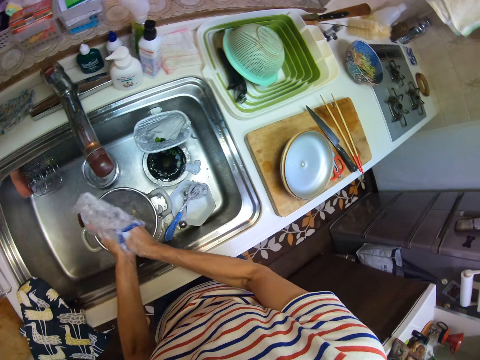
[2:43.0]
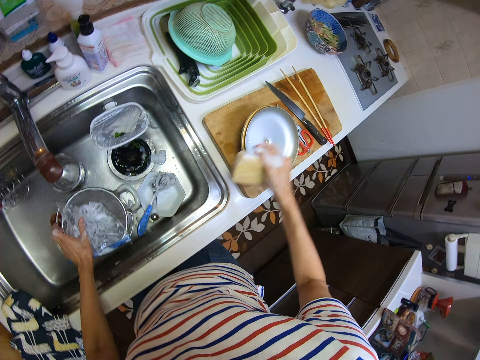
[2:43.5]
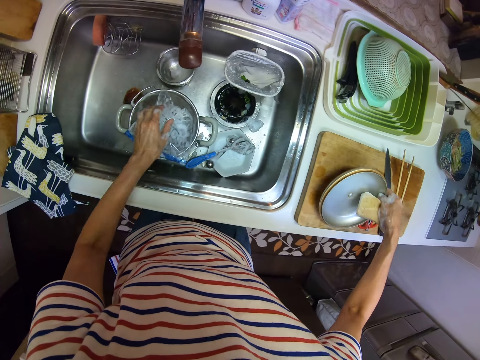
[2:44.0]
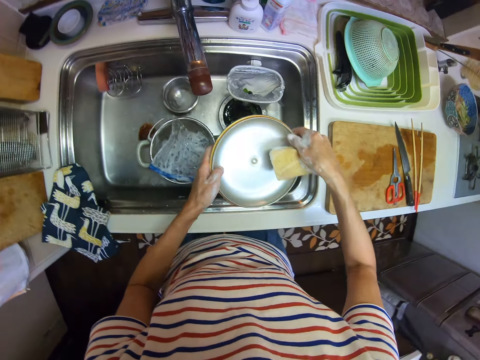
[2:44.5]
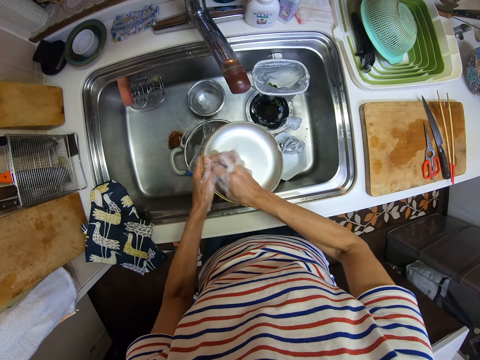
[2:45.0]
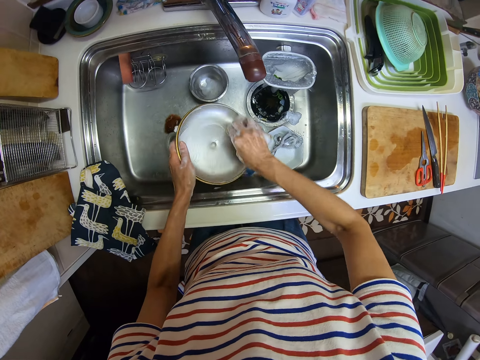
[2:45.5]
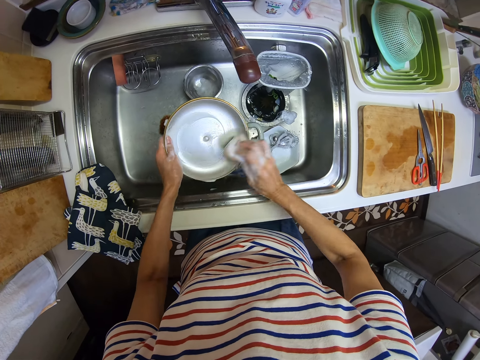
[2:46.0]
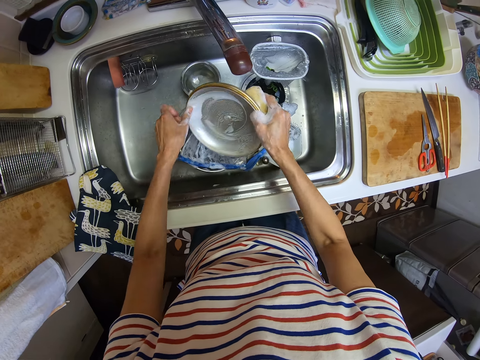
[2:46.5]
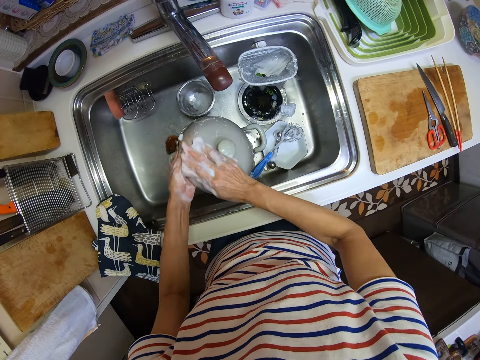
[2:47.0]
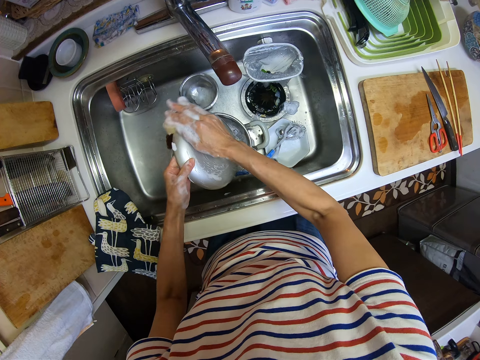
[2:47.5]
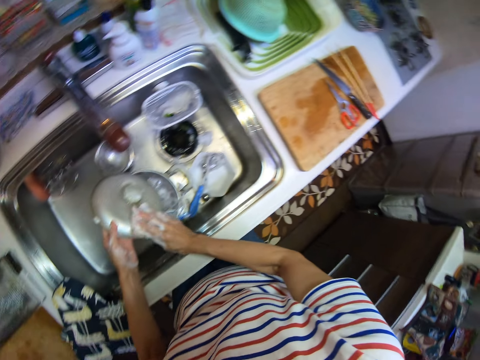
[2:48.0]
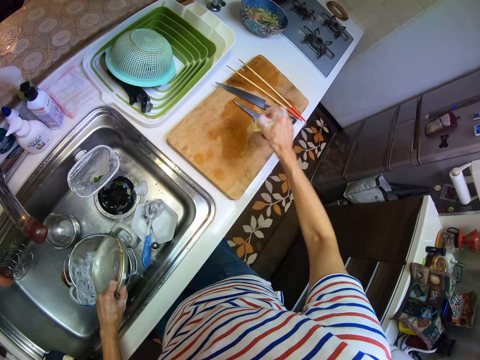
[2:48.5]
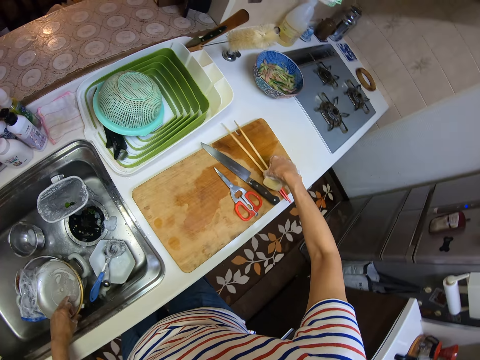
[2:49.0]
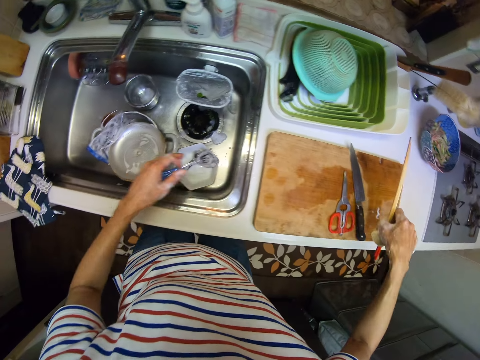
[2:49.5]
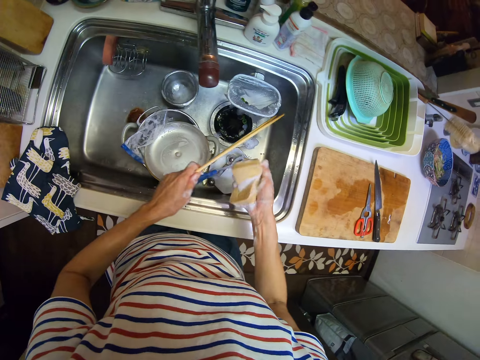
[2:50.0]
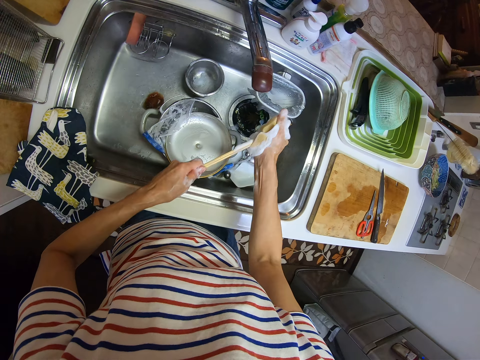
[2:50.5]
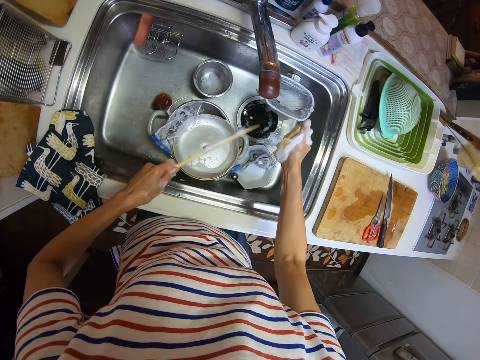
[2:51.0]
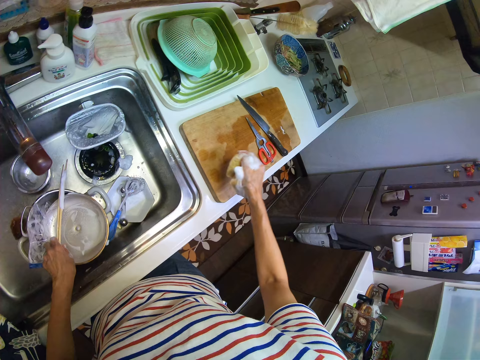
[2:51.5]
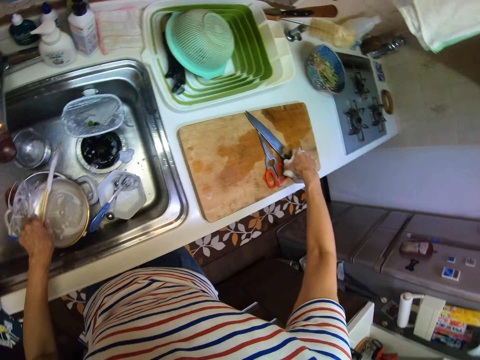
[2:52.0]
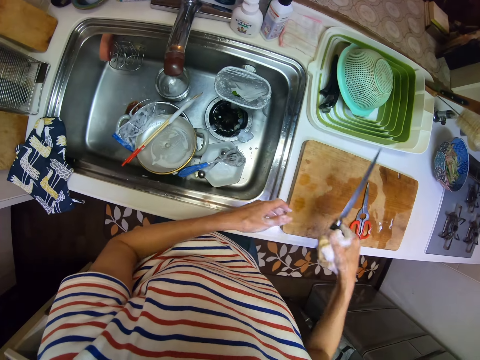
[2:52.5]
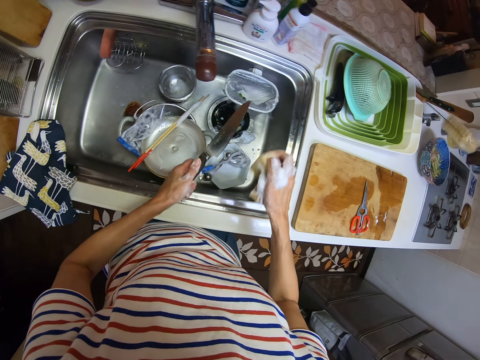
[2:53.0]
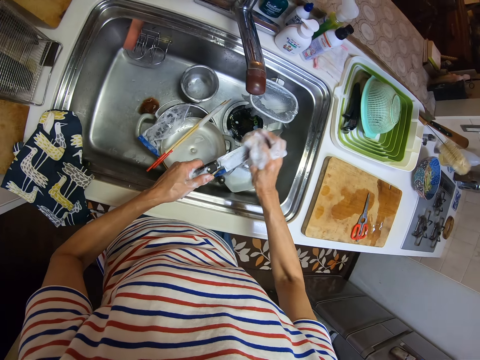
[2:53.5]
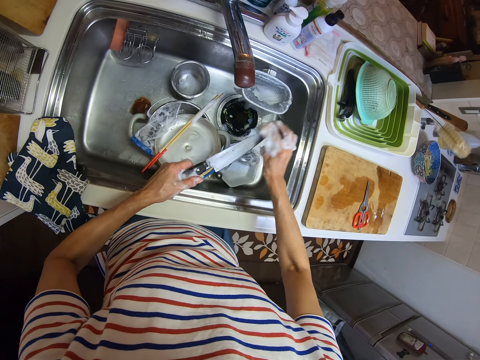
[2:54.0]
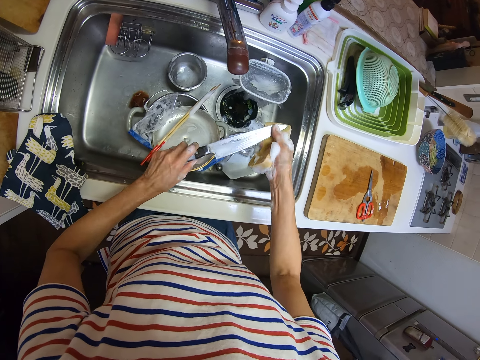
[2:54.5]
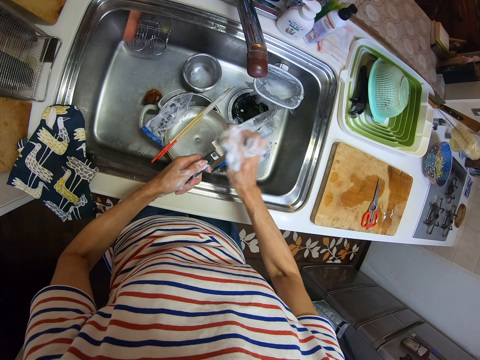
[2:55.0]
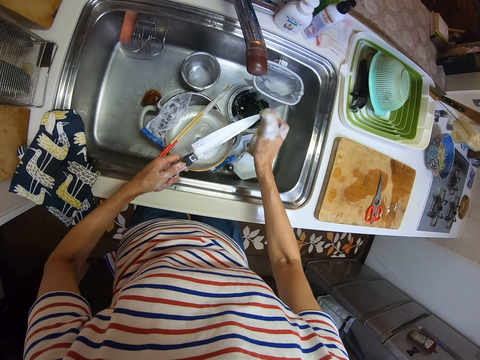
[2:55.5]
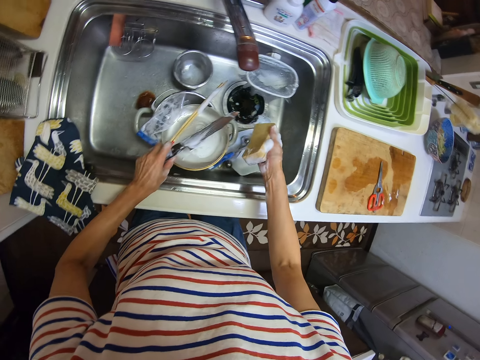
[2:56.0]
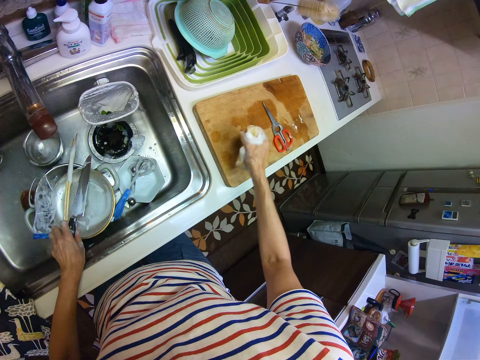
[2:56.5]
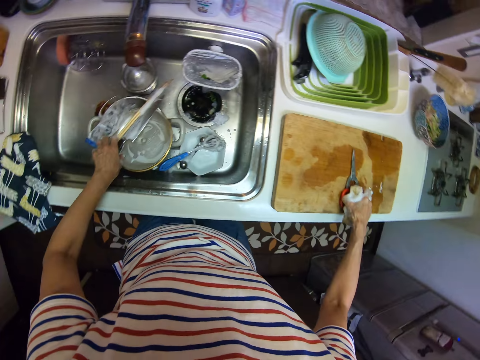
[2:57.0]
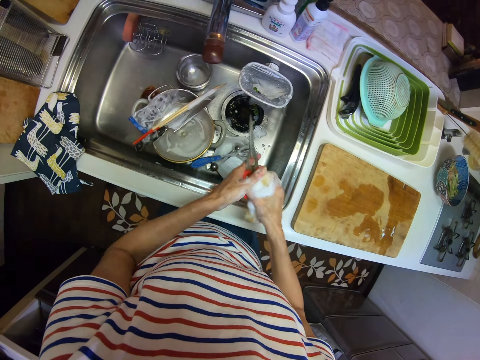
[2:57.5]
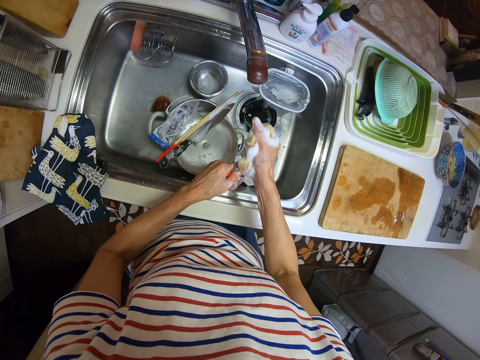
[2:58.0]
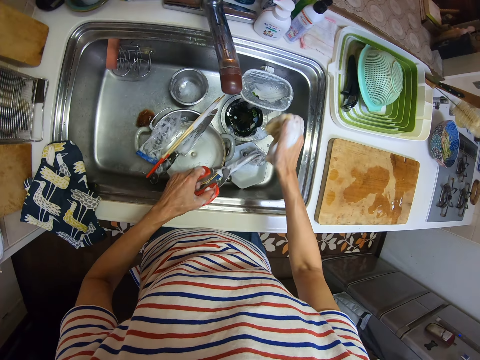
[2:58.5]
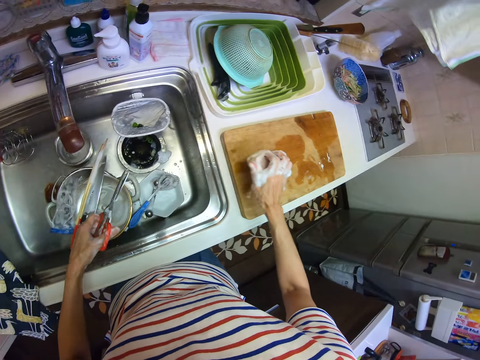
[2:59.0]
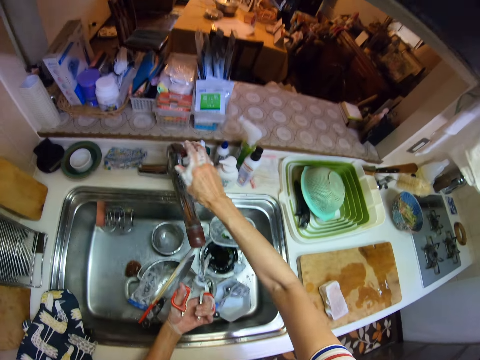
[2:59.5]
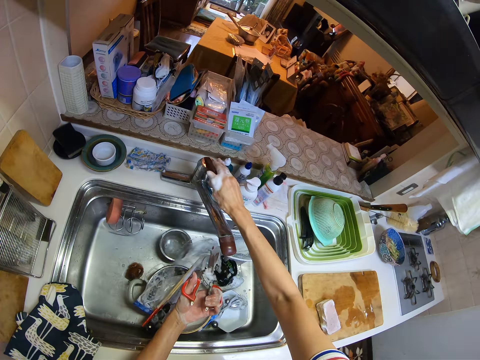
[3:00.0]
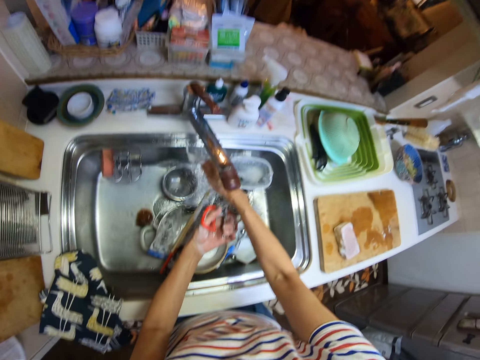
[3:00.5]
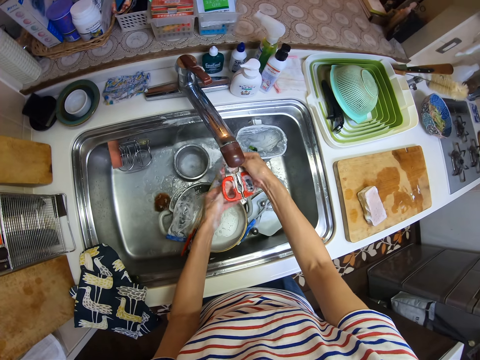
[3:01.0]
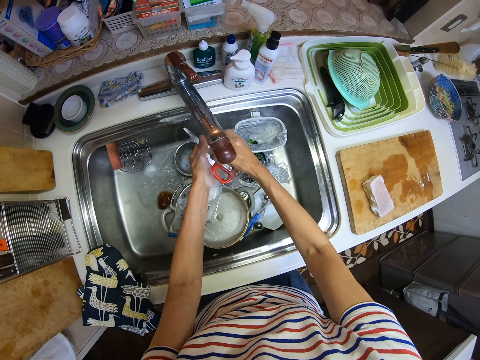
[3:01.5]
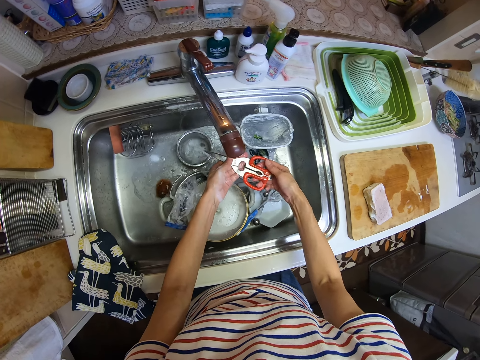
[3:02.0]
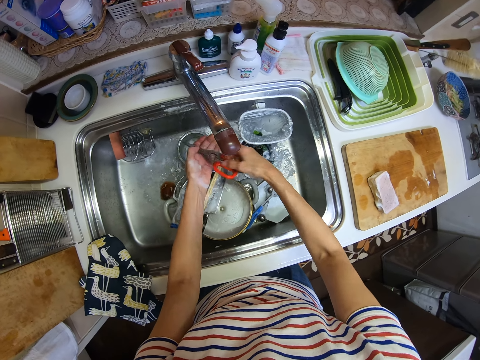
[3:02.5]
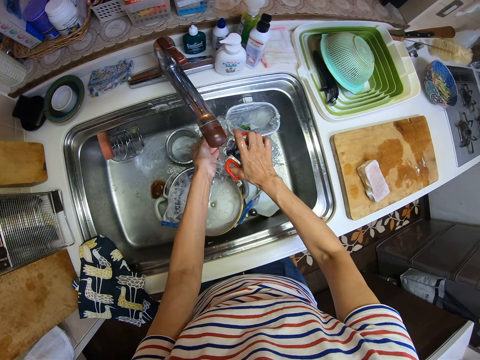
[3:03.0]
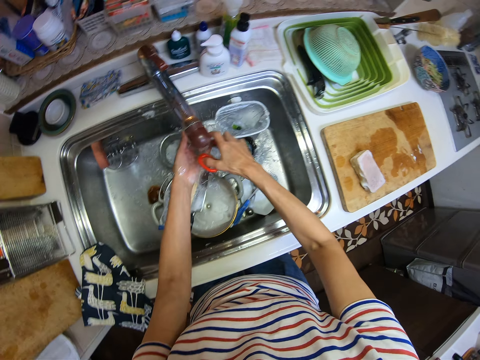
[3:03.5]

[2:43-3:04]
The camera wearer drops the nylon into the sieve in the sink. She picks the lid of the pot on the chopping board on the cabinet. She holds the lid with the other hand. She washes the lid of the pot with the foam. She drops the lid of the pot on the sieve in the sink. She picks the chopsticks on the chopping board on the cabinet with her right hand. She holds the chopsticks with the other hand. She washes the chopsticks with the foam. She drops the chopsticks on the lid of the pot in the sink. She picks the knife on the chopping board on the cabinet with her right hand. She holds the knife with the other hand. She washes the knife with the foam. She drops the knife on the lid of the pot in the sink. She picks the scissors on the chopping board on the cabinet with her right hand. She holds the scissors with the other hand. She washes the scissors with the foam. She drops the foam on the chopping board on the cabinet. She opens the tap. She rinses the scissors in the sink.

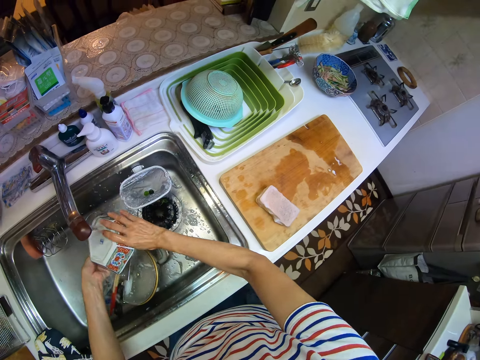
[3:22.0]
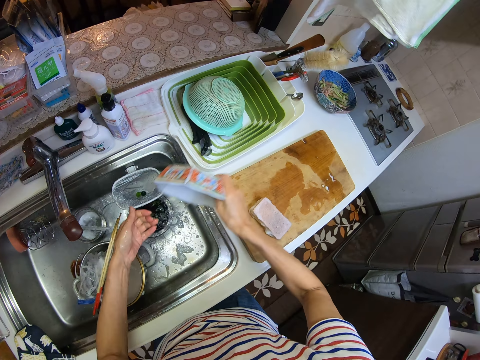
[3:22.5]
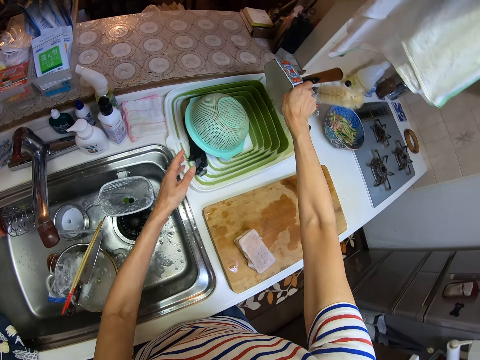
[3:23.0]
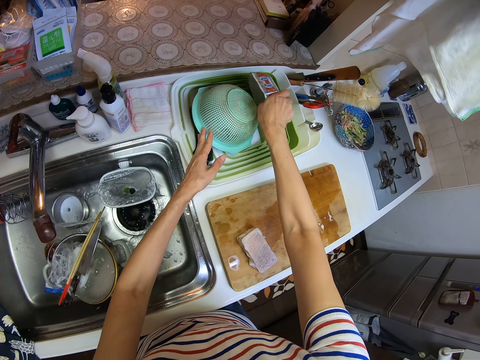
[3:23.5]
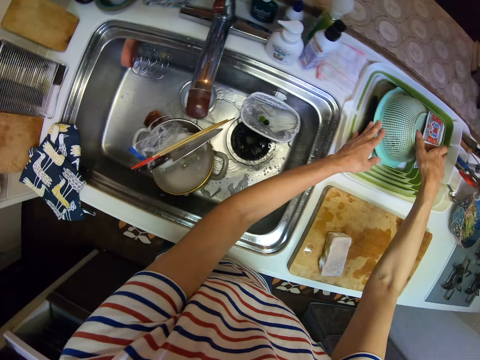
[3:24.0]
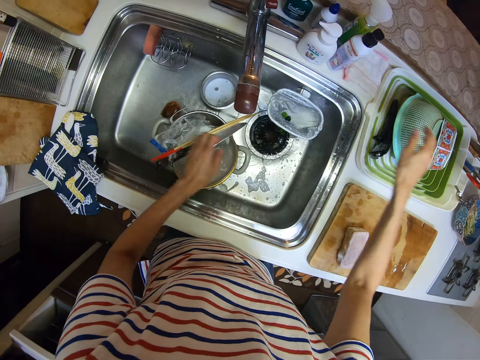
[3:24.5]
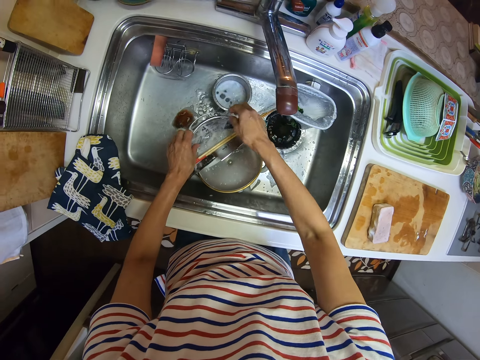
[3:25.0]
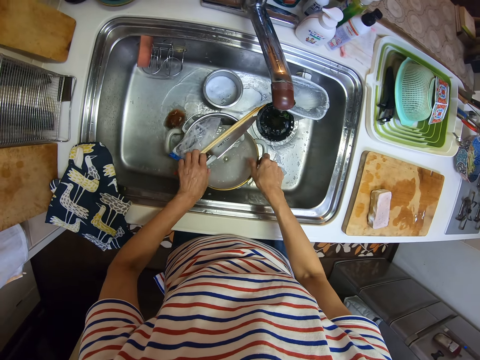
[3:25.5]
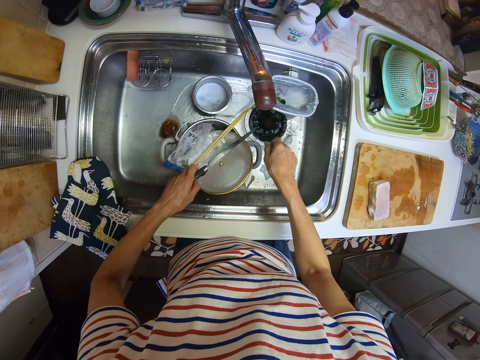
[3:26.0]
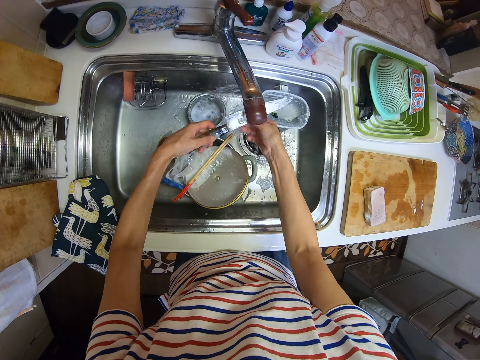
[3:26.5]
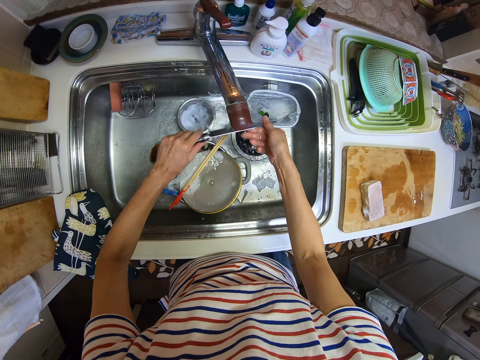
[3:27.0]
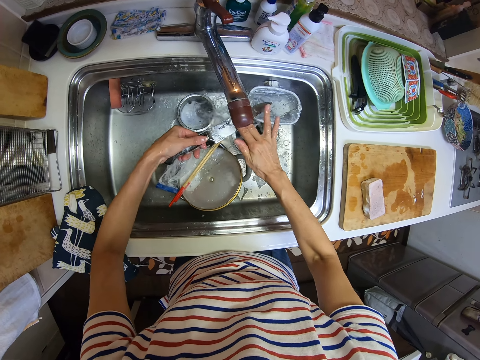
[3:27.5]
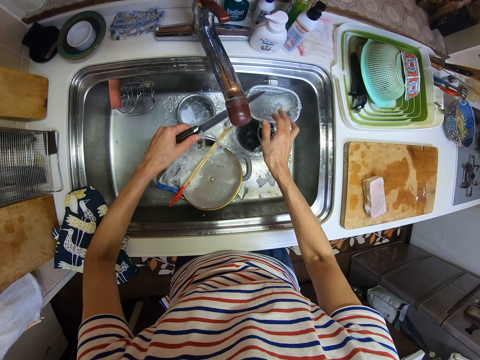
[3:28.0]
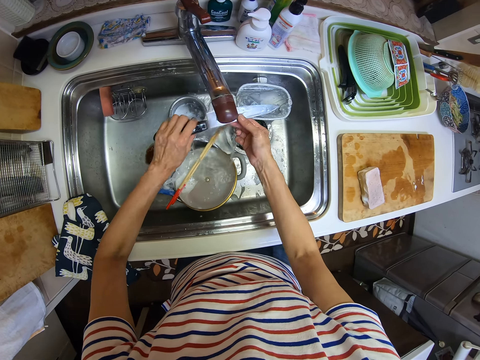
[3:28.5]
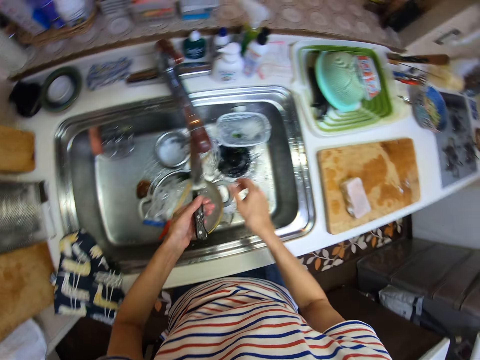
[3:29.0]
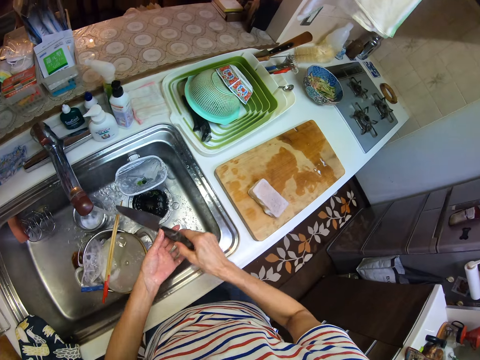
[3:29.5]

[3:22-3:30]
The camera wearer drops the plate in the plate rack on the cabinet. They pick the knife on the lid of the pot in the sink. They rinse the knife in the sink.
